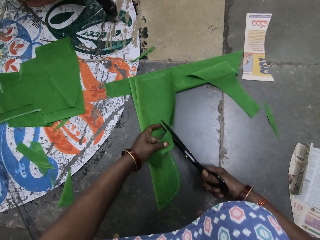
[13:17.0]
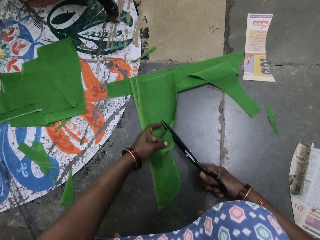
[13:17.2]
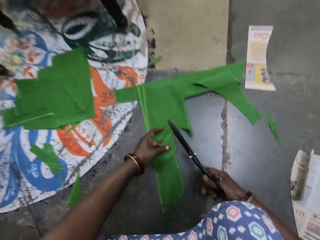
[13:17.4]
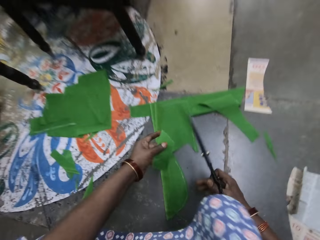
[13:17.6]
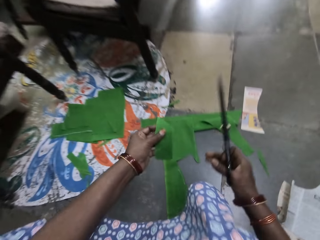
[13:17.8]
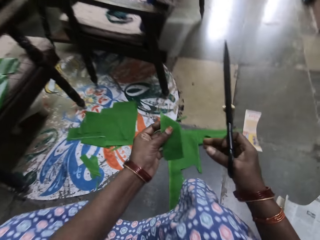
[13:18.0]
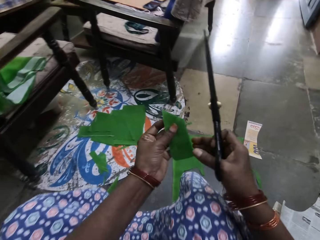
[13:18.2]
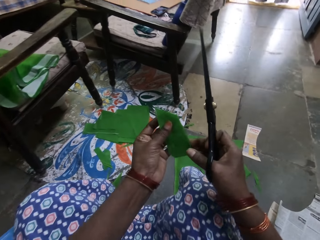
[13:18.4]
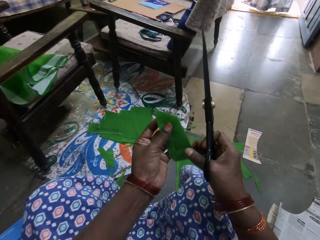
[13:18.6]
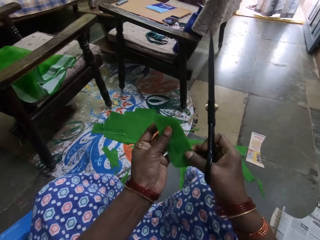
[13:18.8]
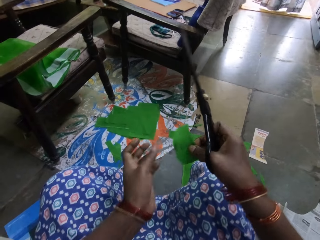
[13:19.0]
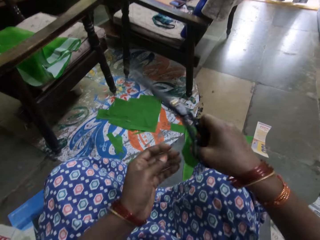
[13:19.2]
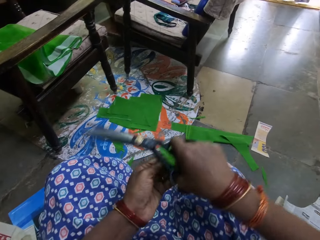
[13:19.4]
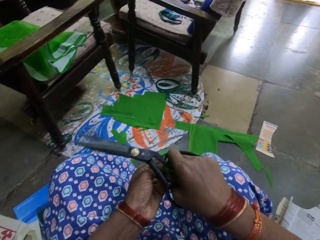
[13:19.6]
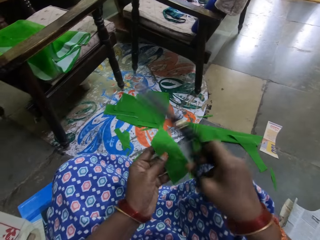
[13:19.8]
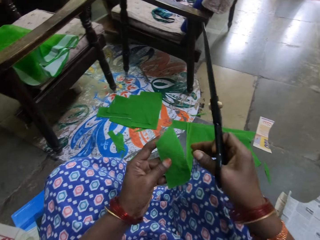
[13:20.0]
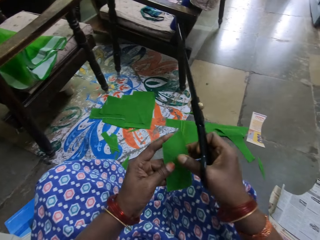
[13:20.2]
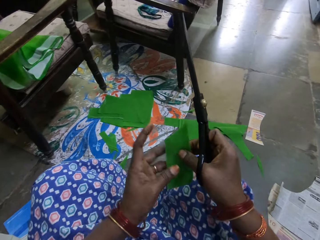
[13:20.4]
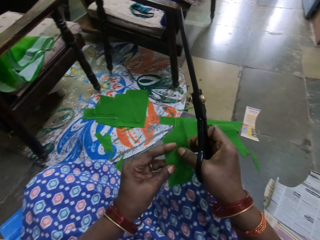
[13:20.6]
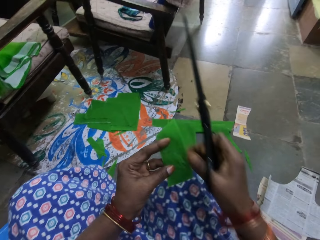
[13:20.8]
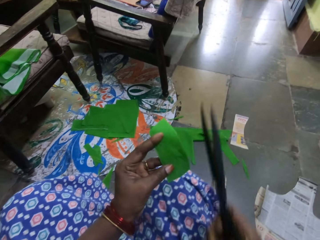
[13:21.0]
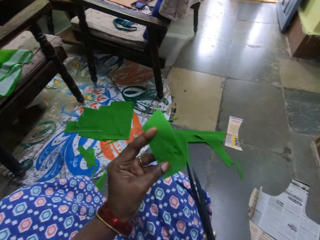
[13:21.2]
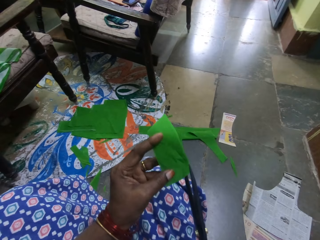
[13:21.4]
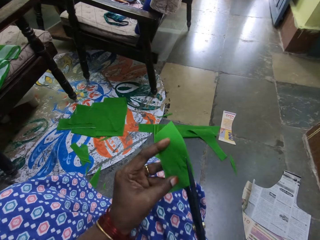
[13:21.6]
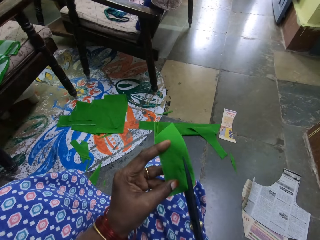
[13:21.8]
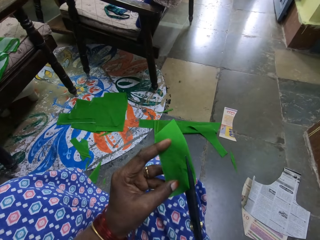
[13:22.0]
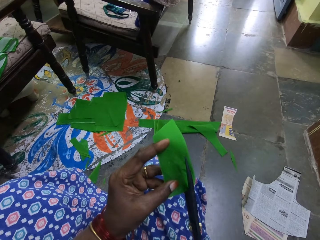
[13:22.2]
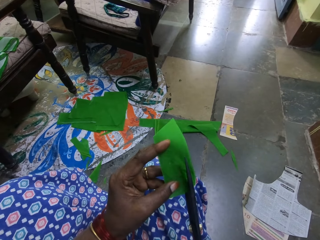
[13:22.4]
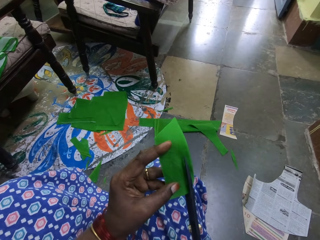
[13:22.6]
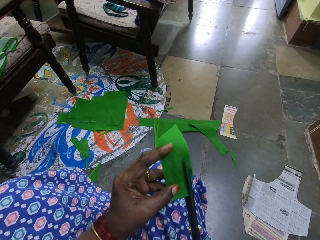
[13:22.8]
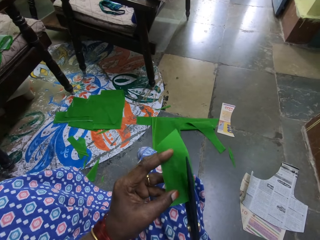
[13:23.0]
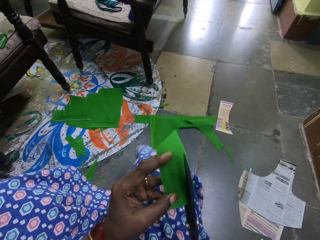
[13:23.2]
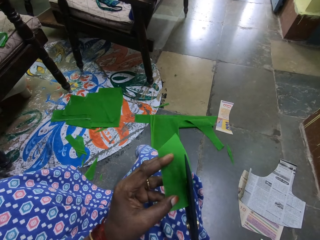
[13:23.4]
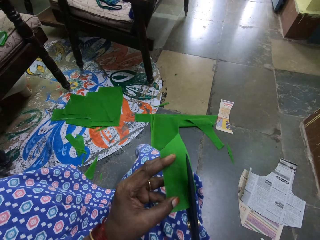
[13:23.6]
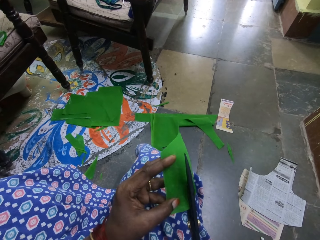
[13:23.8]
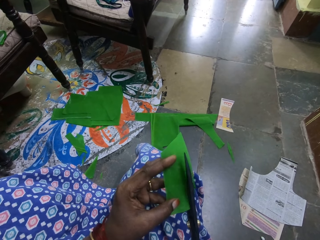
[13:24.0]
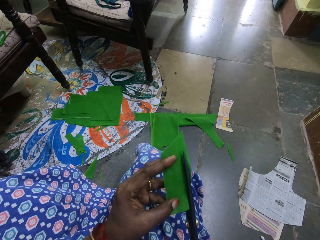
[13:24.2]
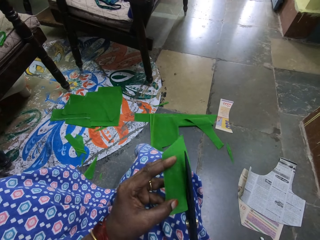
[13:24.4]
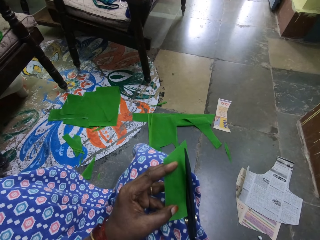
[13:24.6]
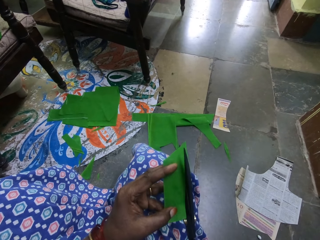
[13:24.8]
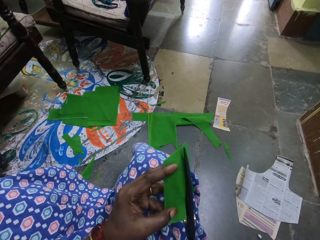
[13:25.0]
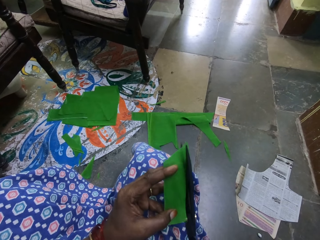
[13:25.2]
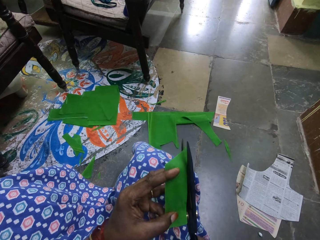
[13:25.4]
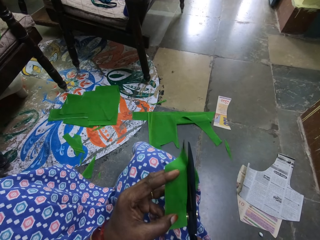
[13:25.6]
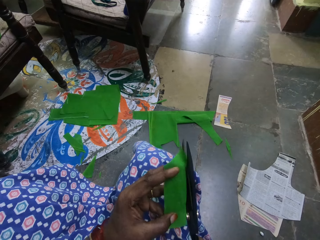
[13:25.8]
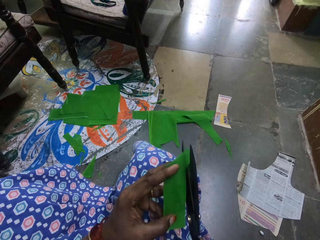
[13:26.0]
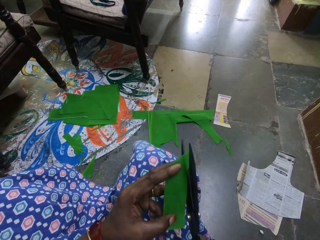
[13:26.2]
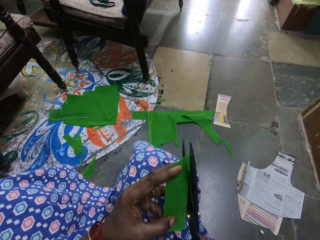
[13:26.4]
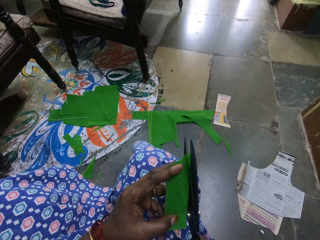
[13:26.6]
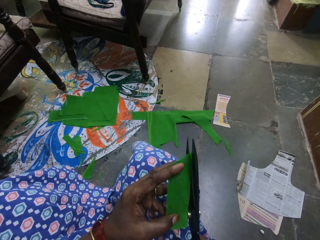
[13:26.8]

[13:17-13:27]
The camera wearer holds a piece of cloth. They cut the cloth with scissors, turn the cloth, and cut the cloth with the scissors.

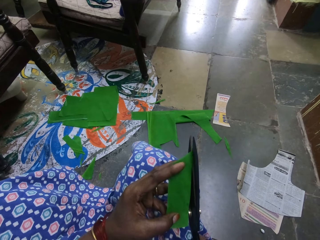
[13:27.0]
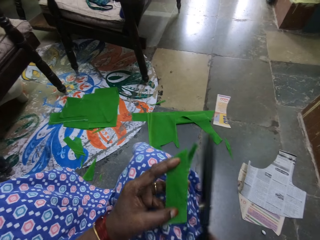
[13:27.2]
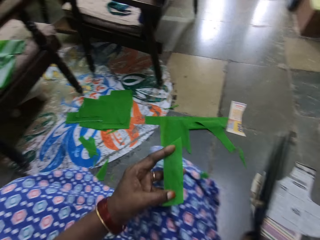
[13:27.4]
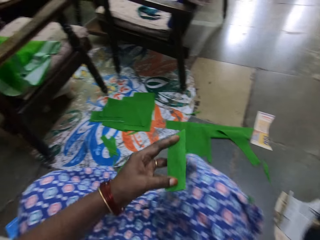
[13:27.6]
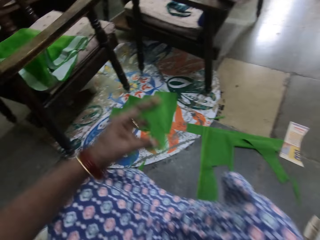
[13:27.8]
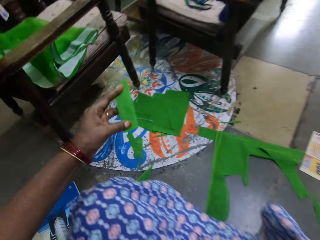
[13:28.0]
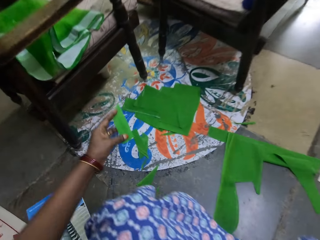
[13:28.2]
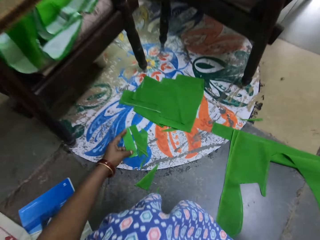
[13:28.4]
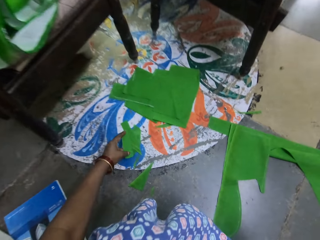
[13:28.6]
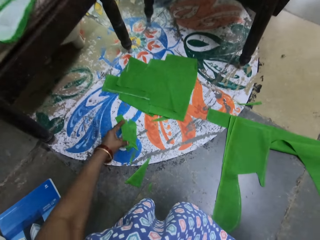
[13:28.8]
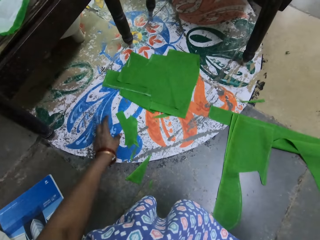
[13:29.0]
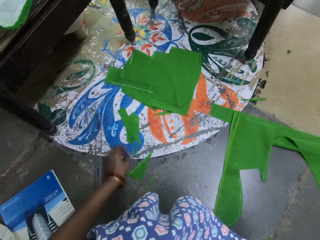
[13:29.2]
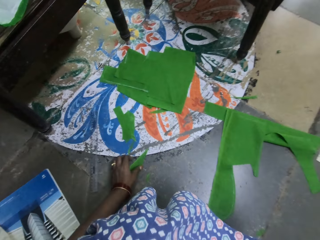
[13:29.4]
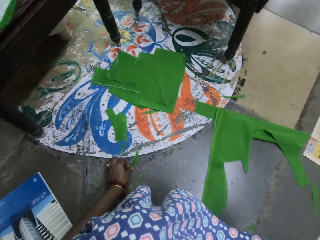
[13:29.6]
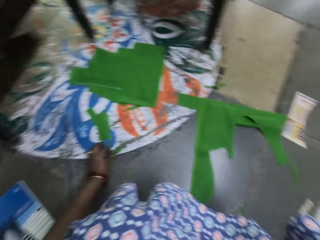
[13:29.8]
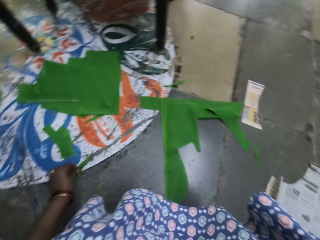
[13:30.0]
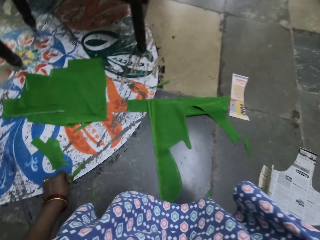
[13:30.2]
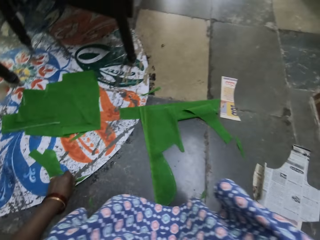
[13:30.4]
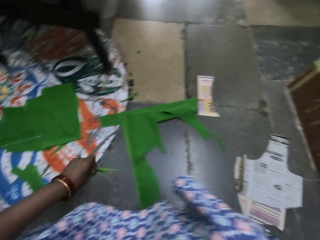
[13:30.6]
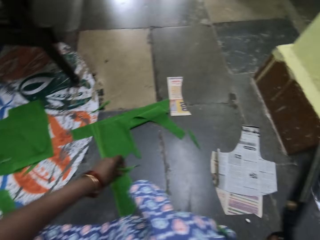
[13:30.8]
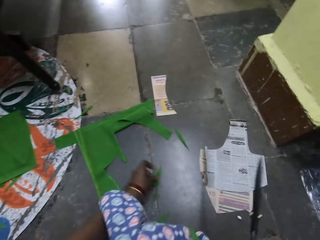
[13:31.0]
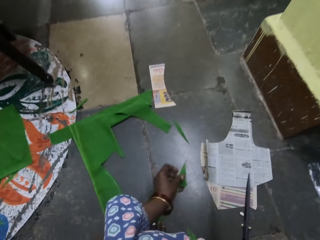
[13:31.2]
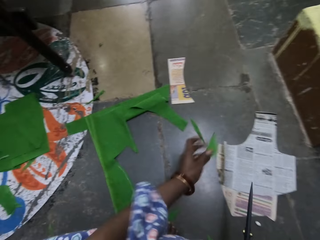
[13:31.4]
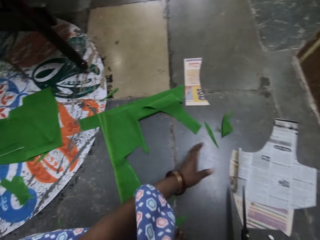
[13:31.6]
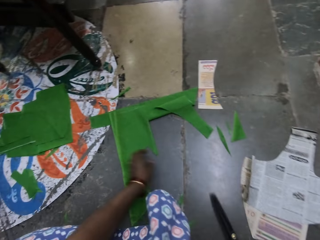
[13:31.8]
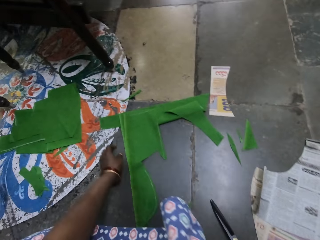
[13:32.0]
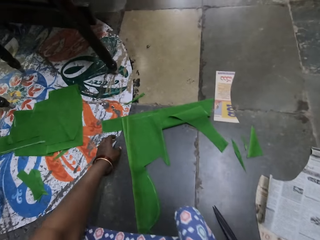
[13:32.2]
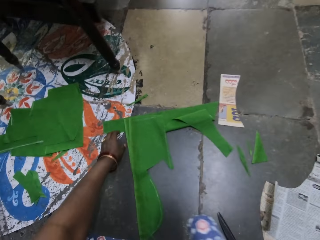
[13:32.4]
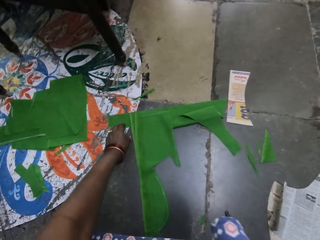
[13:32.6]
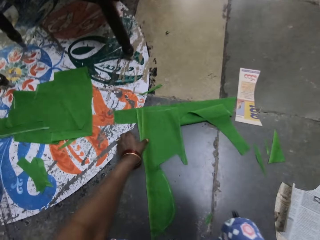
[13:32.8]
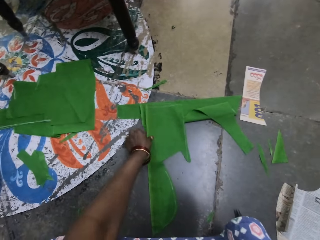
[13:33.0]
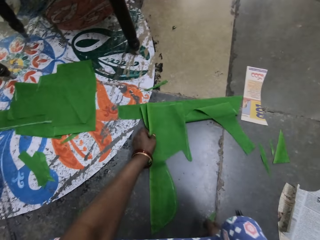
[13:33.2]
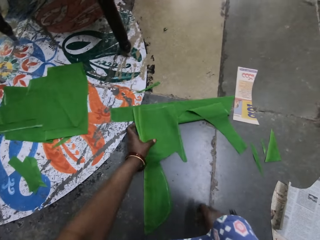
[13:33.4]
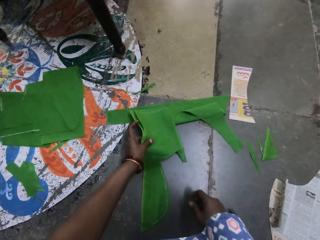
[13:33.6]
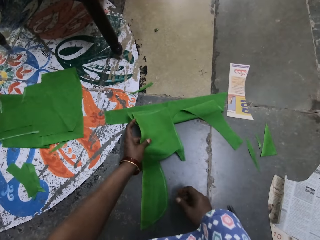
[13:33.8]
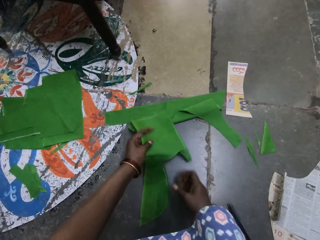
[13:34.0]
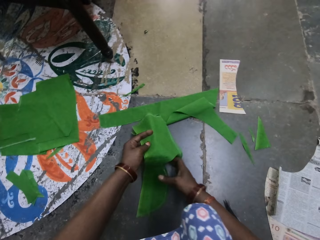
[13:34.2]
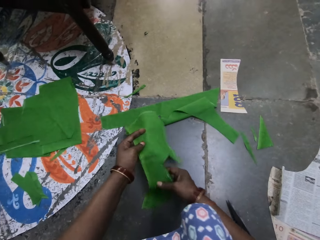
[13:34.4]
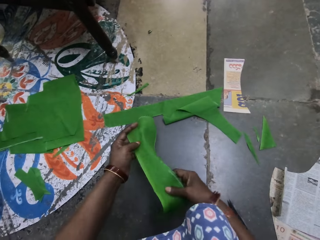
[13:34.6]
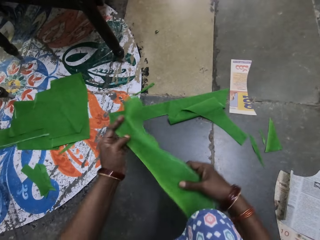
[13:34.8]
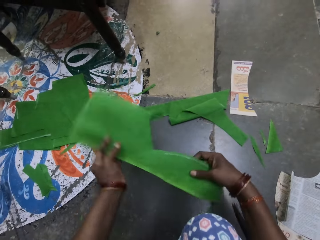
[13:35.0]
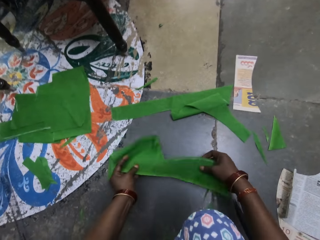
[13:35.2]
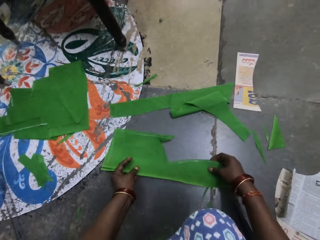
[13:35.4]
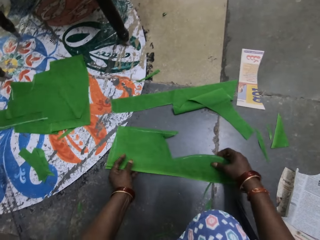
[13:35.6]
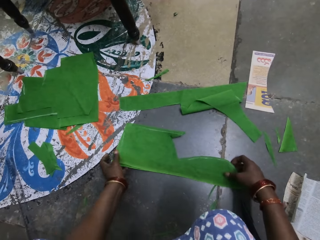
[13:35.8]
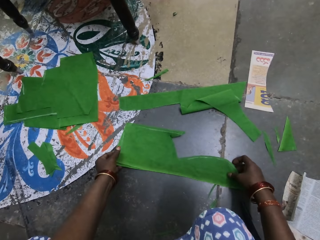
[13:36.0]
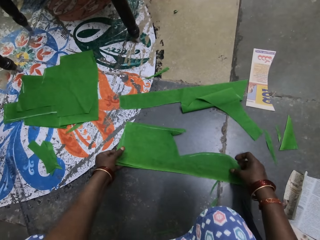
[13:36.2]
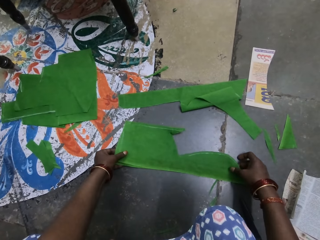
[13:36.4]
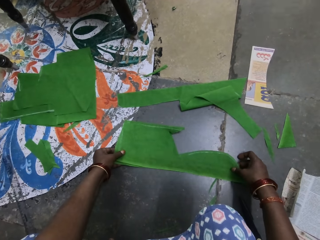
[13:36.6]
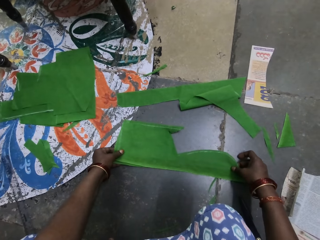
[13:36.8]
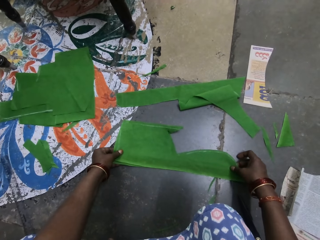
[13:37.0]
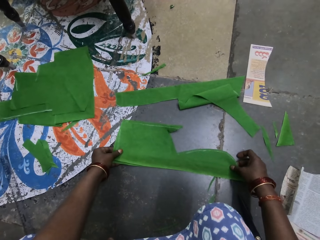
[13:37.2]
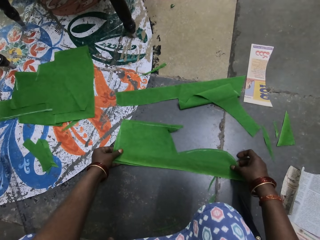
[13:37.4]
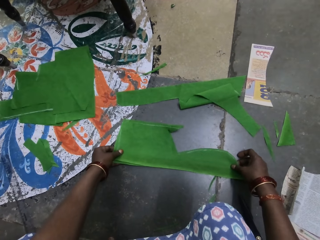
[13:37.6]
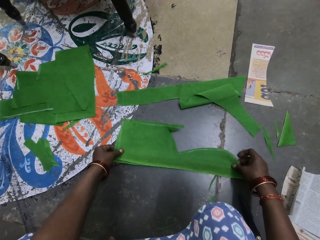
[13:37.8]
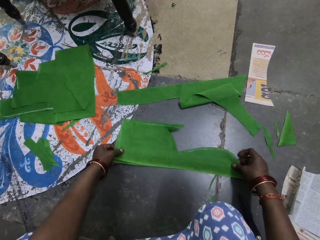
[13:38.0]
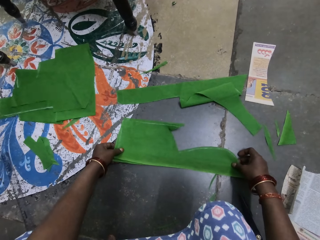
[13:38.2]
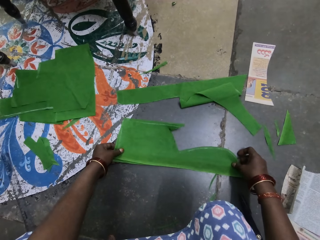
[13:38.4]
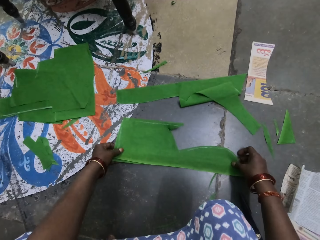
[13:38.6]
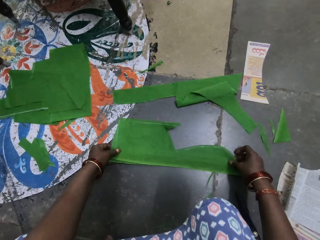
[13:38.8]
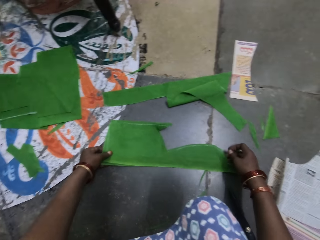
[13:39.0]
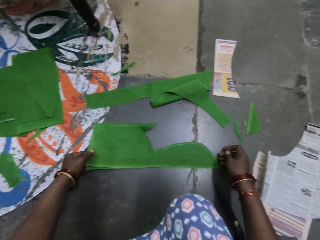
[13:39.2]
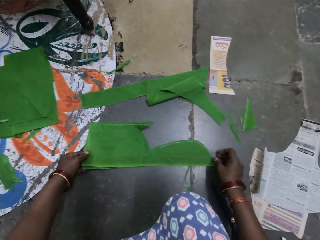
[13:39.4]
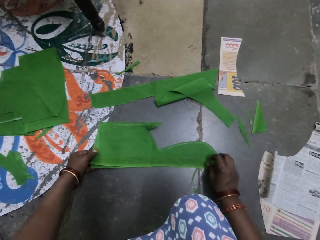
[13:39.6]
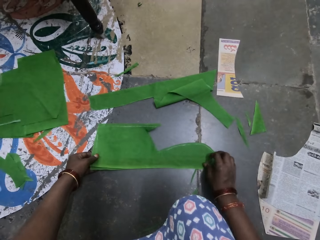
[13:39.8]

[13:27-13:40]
The camera wearer drops a piece of cloth on the floor. They pick the piece of cloth. They drop the piece of cloth on the floor. They pick the piece of cloth. They drop the piece of cloth on the floor.
